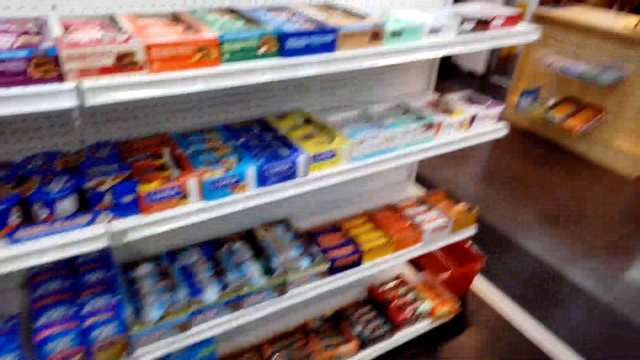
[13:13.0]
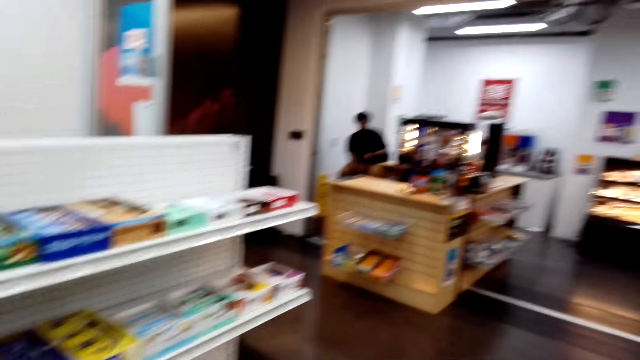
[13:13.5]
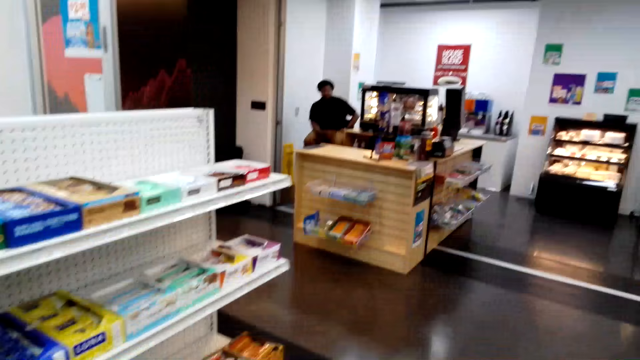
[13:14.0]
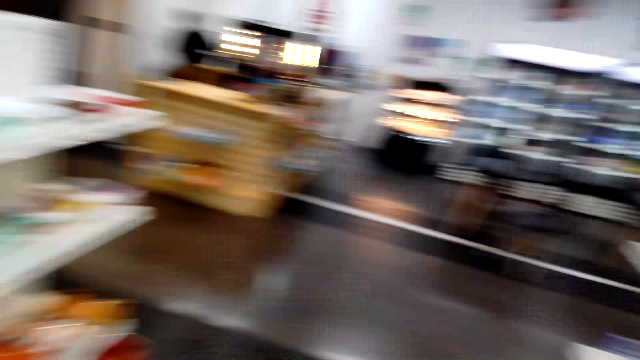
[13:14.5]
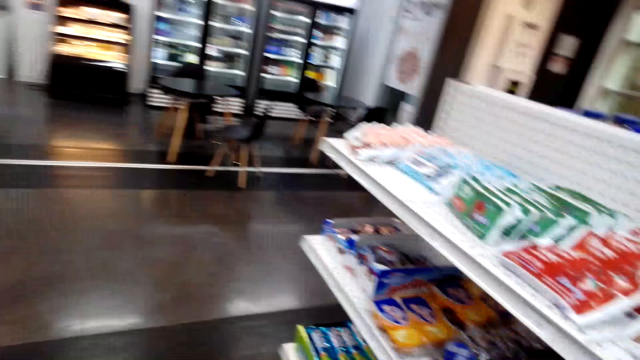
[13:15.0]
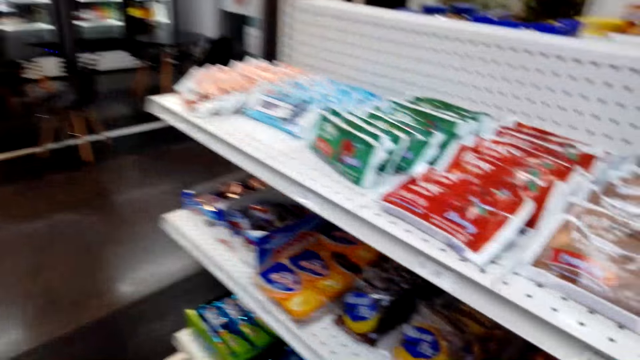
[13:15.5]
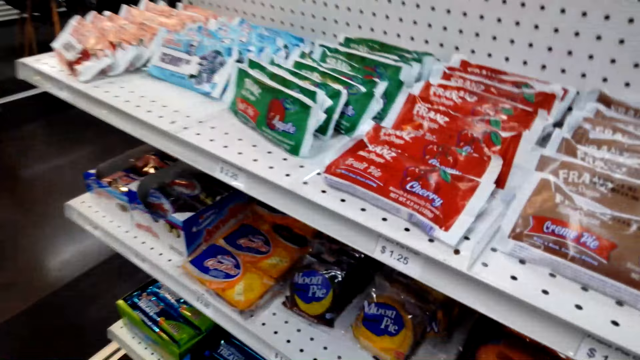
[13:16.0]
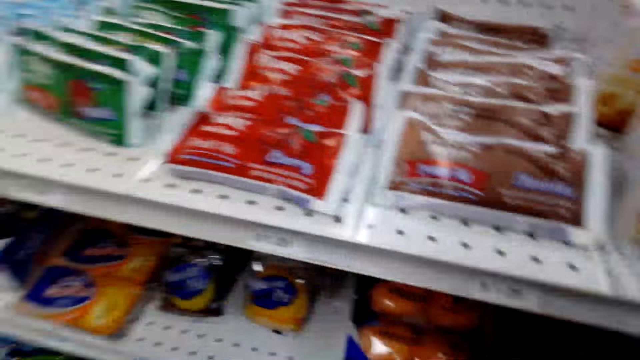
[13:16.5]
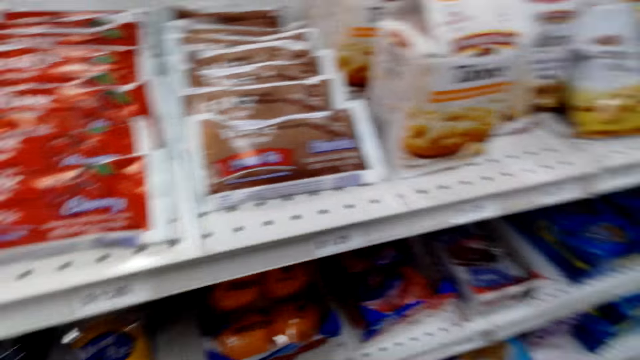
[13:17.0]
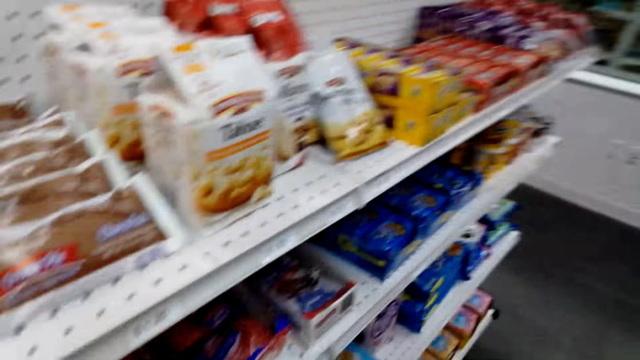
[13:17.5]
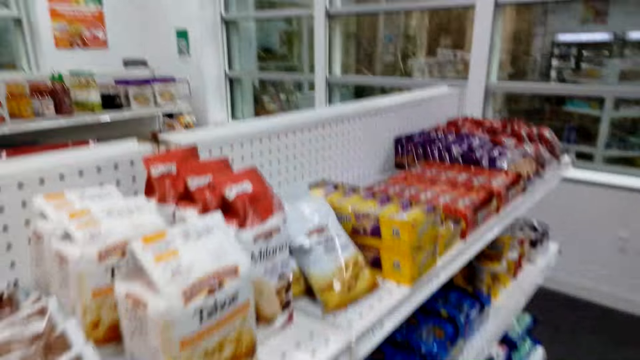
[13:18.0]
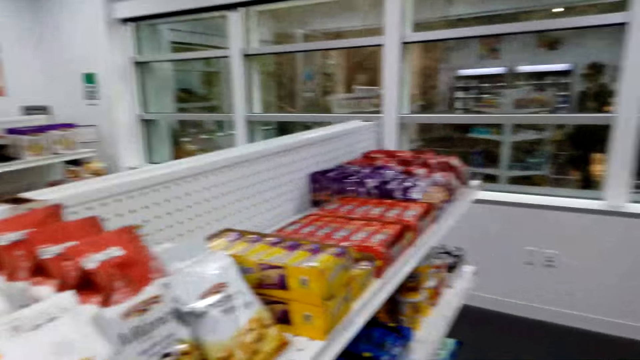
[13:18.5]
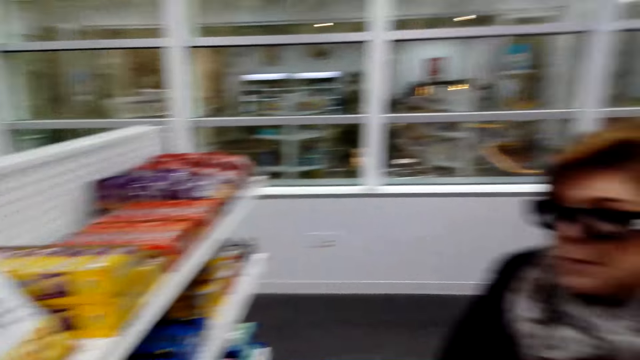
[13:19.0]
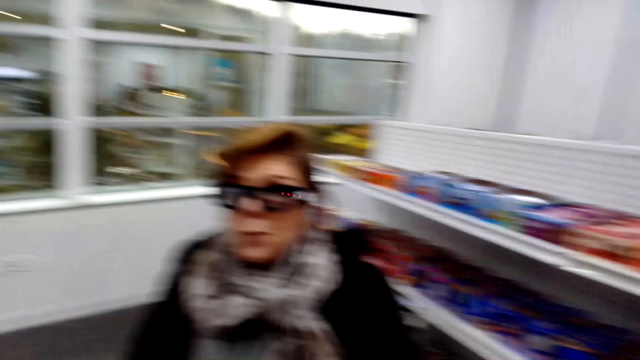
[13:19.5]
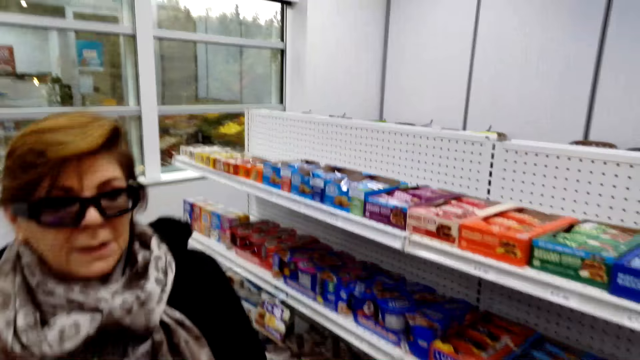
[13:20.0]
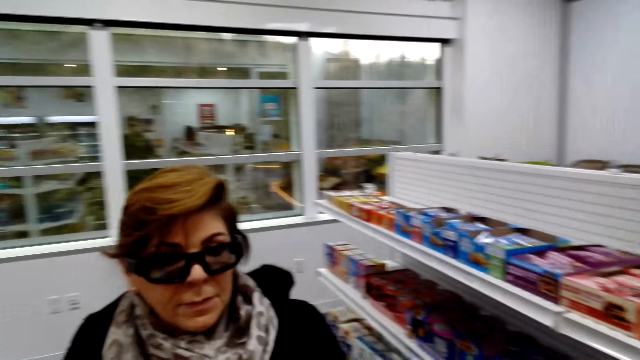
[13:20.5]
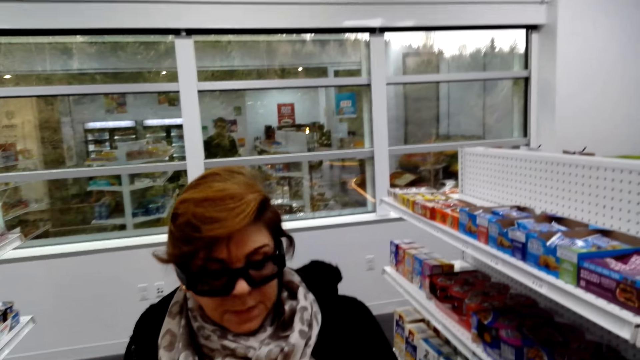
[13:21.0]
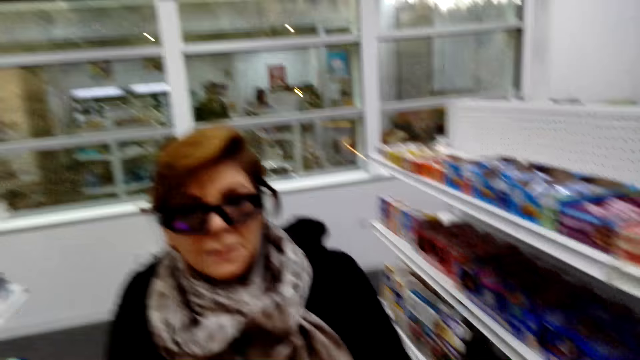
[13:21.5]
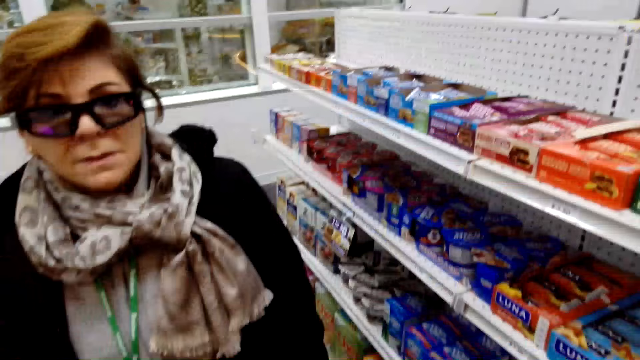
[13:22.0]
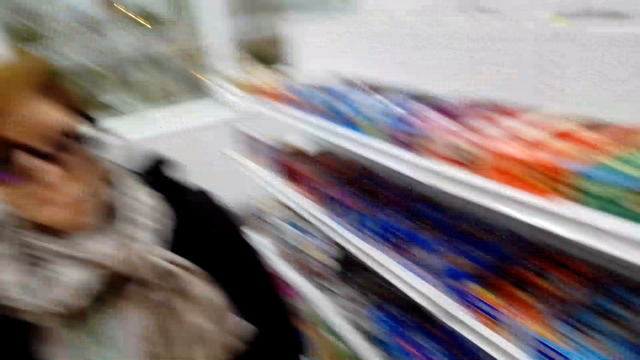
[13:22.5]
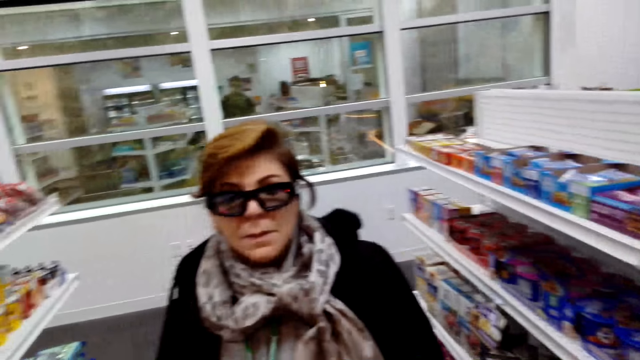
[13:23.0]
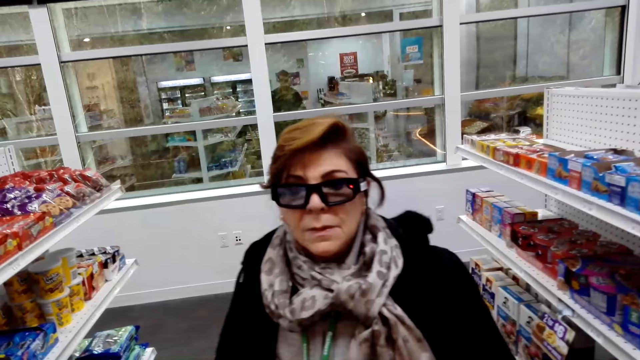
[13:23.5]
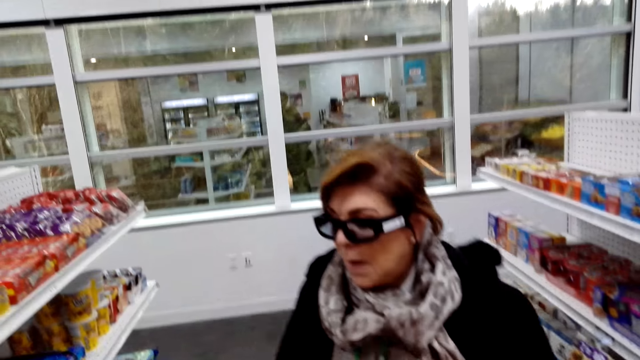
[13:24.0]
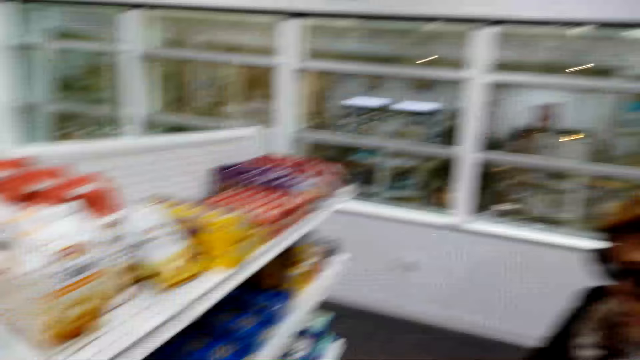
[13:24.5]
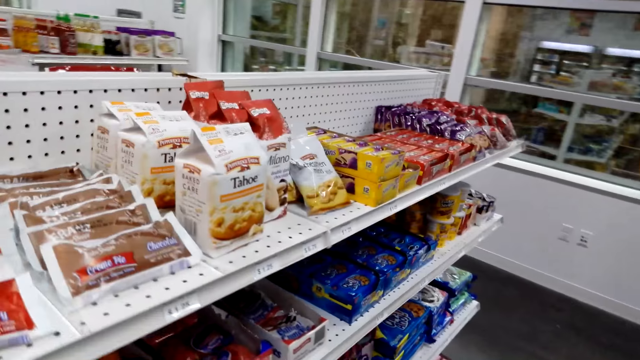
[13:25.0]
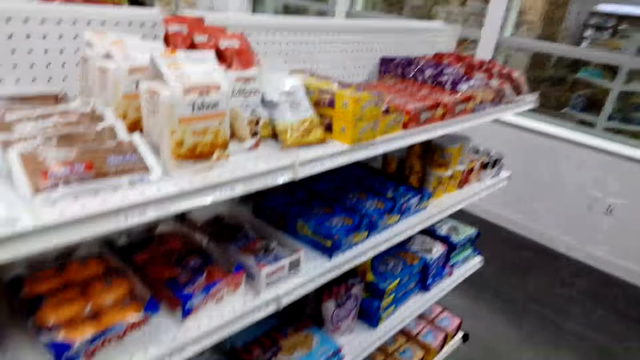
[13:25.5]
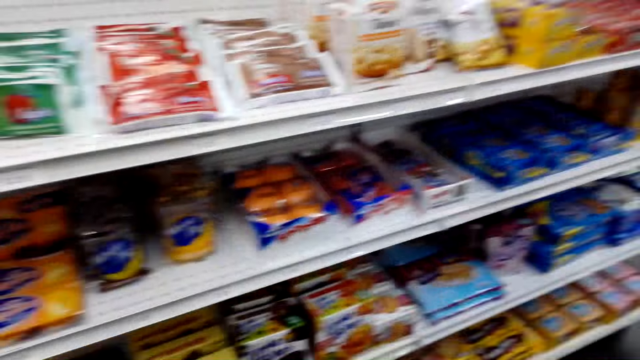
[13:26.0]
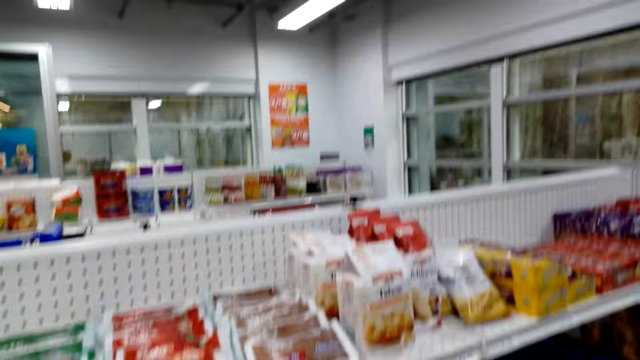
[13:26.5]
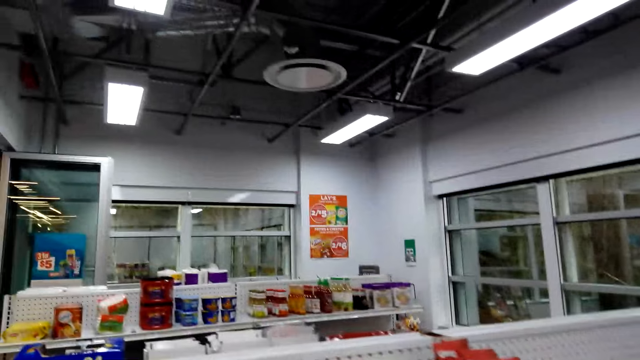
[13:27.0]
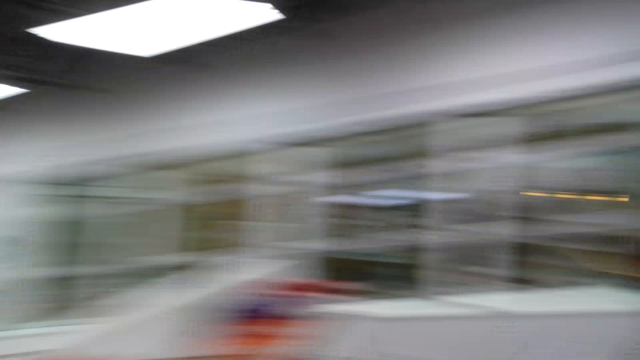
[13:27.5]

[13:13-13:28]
The camera wearer walks to the other side of the shelf in the shop. They look around. A woman talks to the camera wearer. The camera wearer looks around.

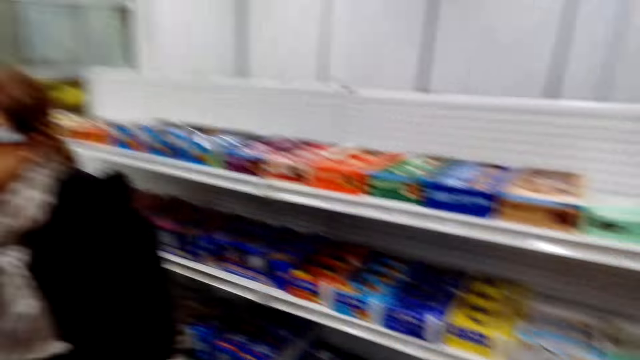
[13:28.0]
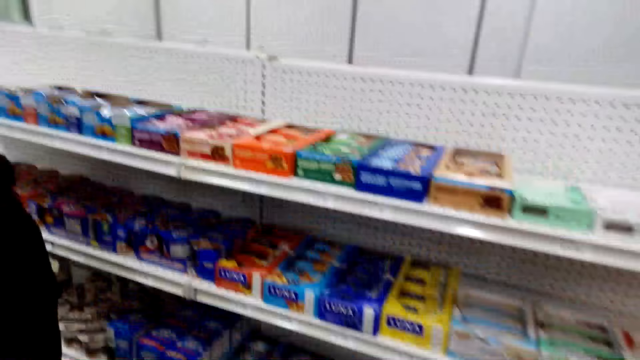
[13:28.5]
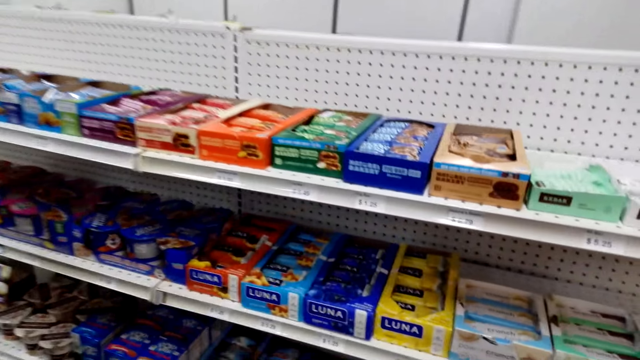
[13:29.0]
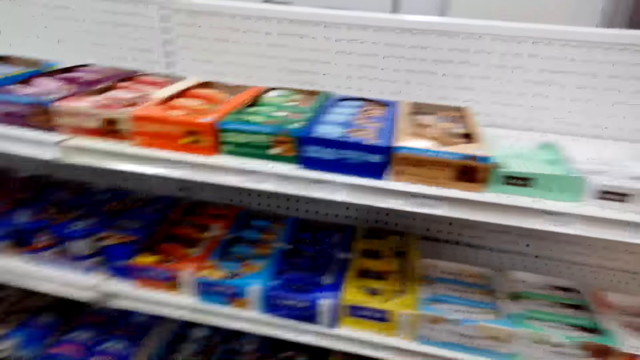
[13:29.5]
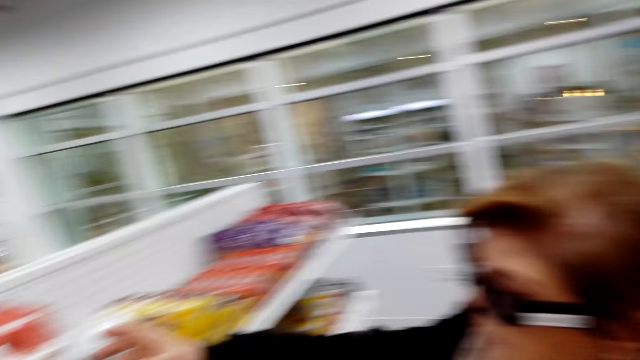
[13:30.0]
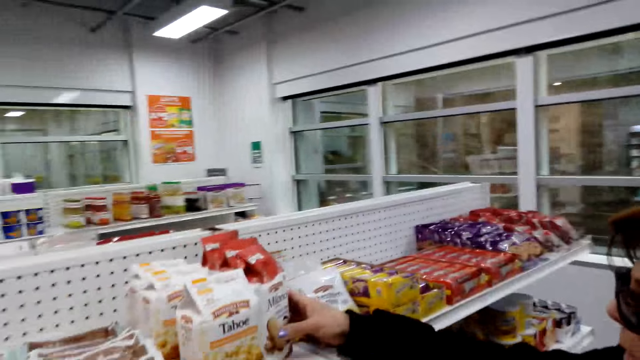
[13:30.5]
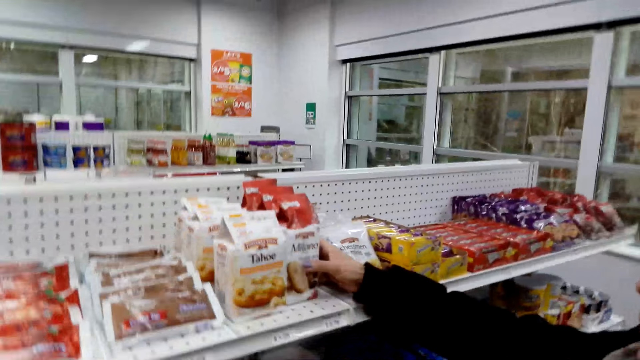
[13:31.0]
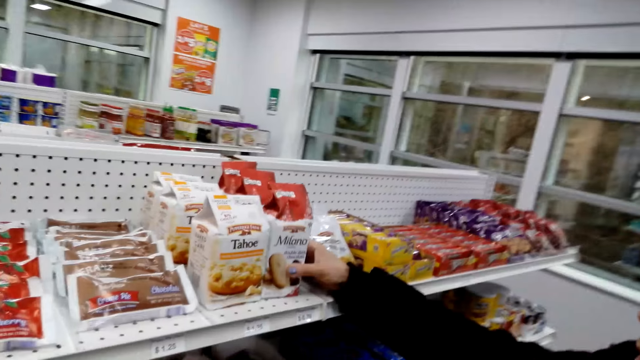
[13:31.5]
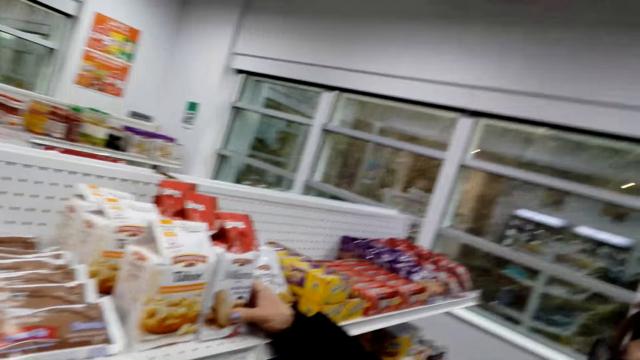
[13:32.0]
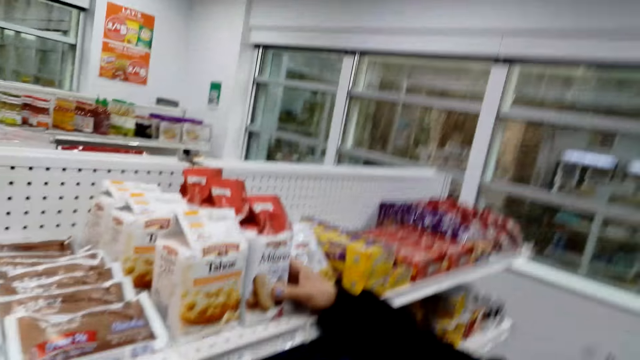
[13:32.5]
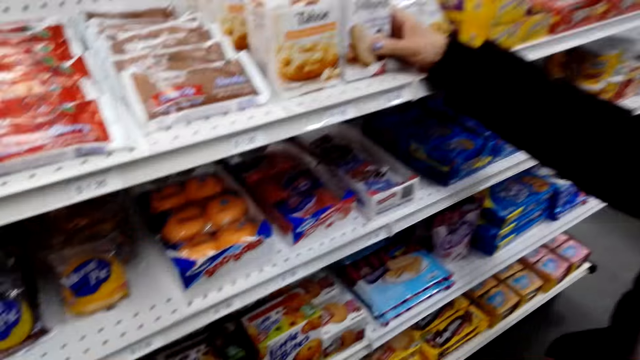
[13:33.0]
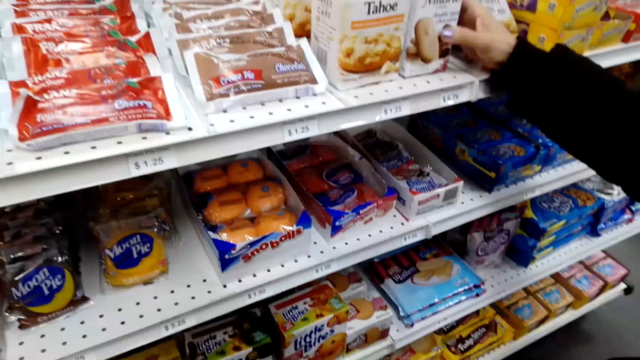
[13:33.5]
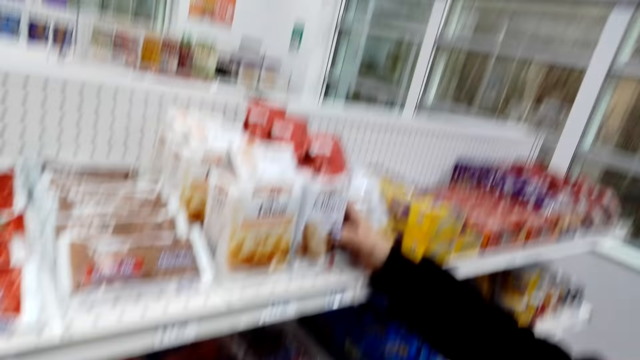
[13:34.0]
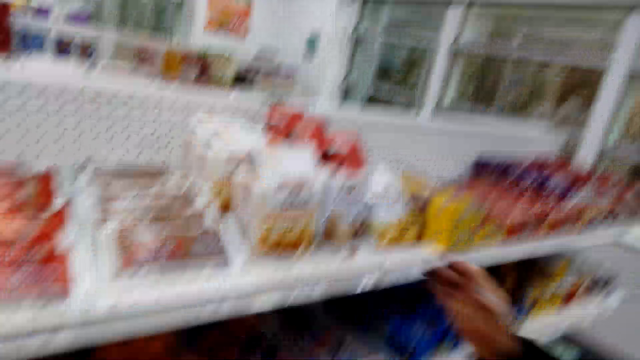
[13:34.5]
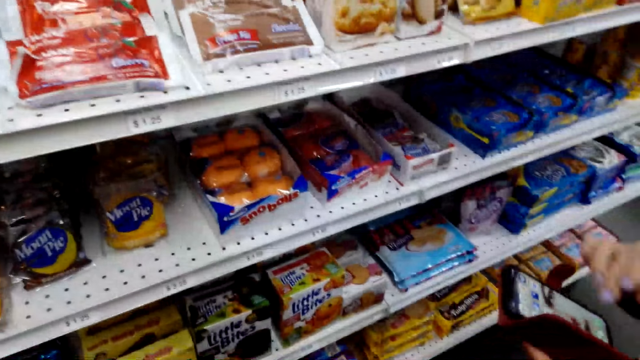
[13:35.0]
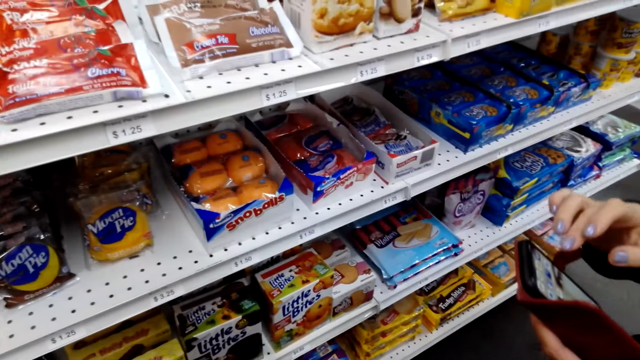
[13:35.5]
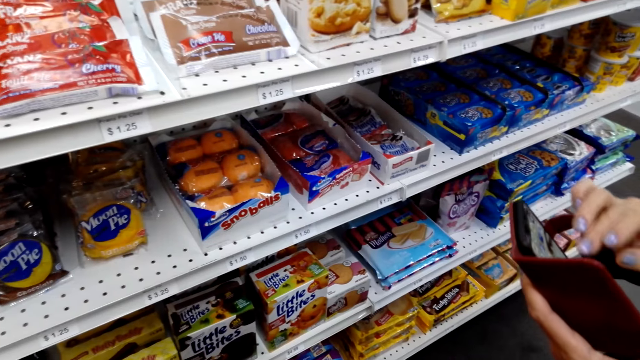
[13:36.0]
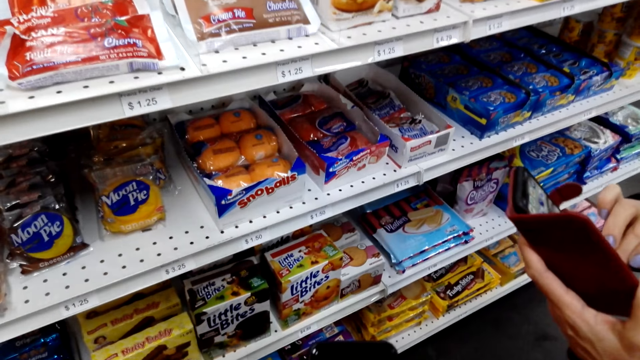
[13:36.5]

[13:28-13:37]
A lady touches a Tahoe packet. The lady holds a packet of potatoes. The lady removes her hand from the packet. The lady uses the phone.
